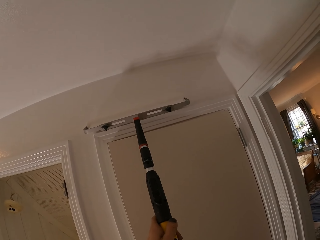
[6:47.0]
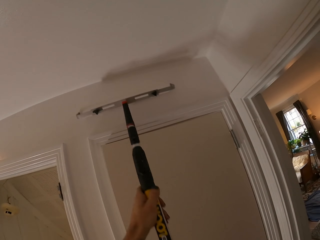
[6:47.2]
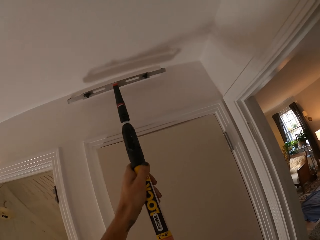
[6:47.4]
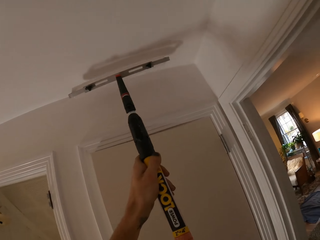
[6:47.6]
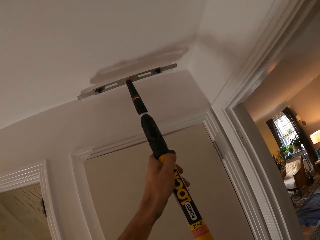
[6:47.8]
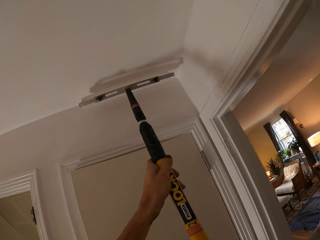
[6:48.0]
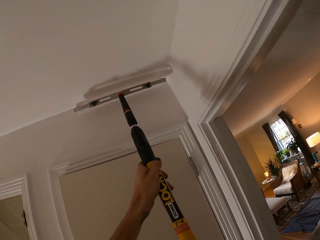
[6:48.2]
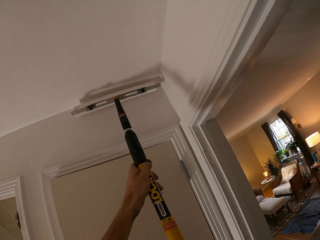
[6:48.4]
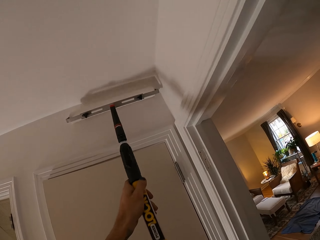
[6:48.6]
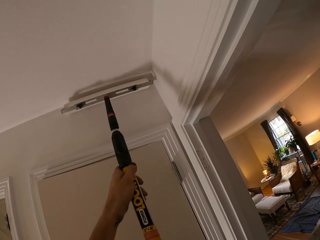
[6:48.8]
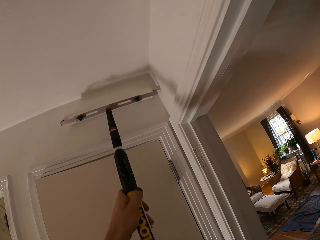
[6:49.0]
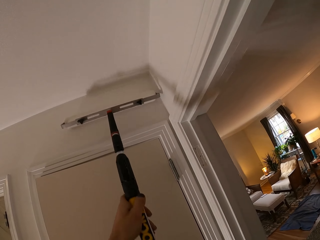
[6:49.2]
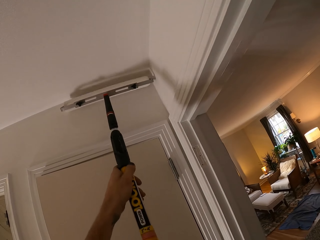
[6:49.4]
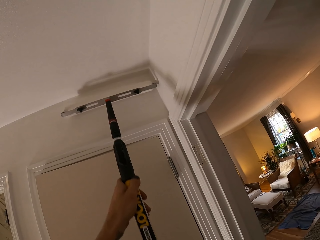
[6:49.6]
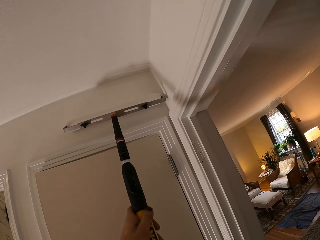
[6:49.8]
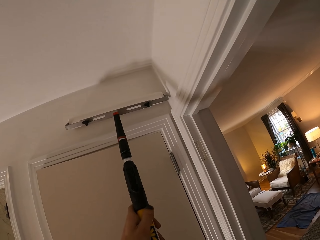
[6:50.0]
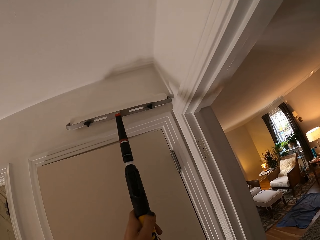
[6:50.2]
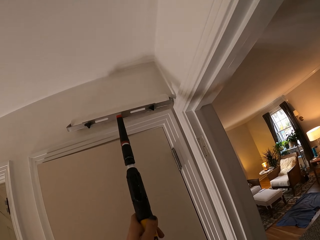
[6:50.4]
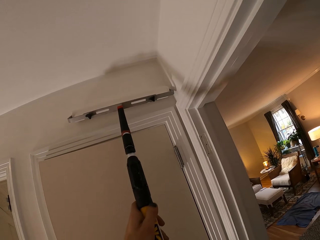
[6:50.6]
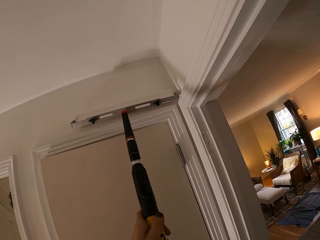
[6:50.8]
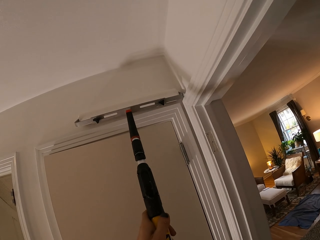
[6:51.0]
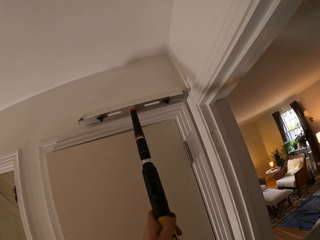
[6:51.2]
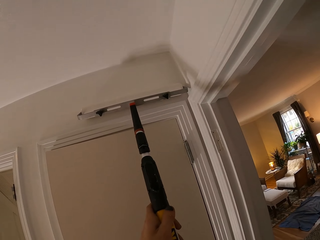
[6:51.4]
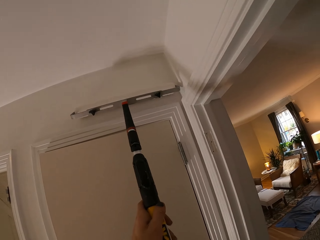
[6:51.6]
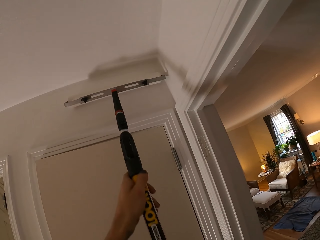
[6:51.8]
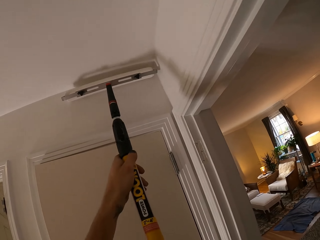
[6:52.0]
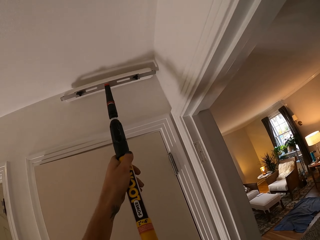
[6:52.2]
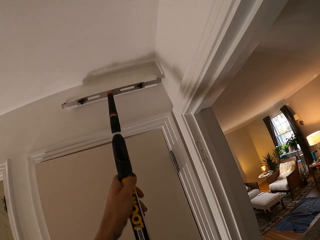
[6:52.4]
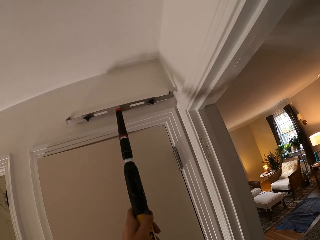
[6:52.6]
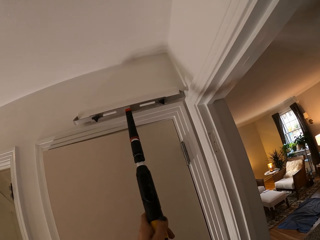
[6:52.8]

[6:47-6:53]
The camera wearer moves right.

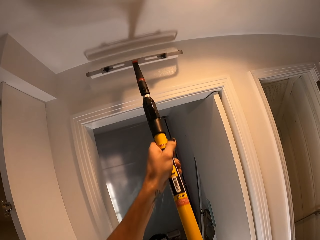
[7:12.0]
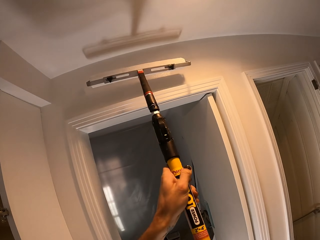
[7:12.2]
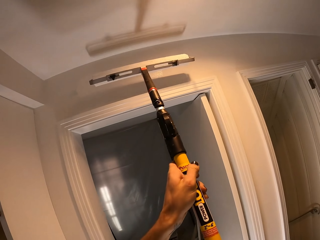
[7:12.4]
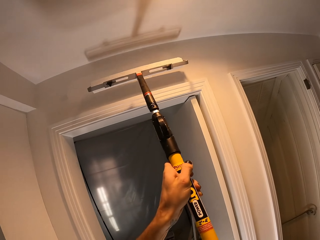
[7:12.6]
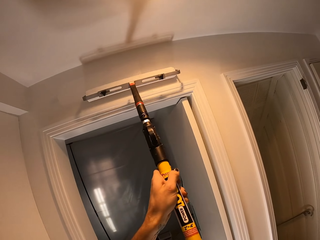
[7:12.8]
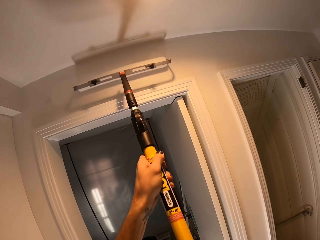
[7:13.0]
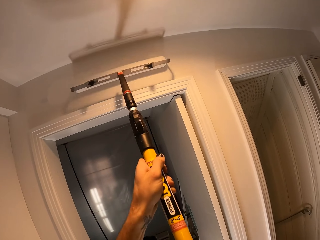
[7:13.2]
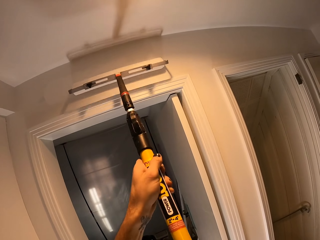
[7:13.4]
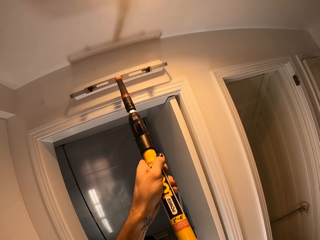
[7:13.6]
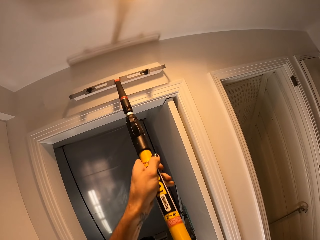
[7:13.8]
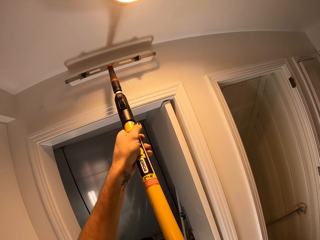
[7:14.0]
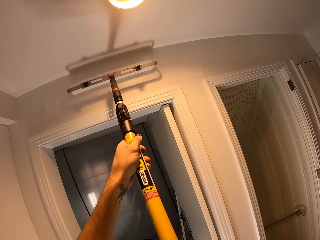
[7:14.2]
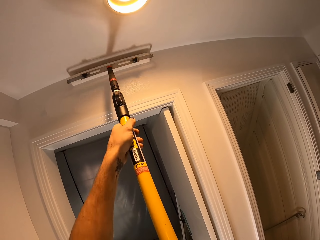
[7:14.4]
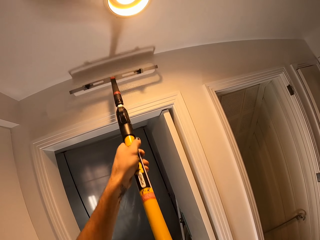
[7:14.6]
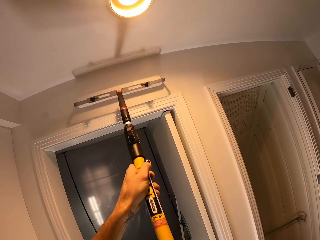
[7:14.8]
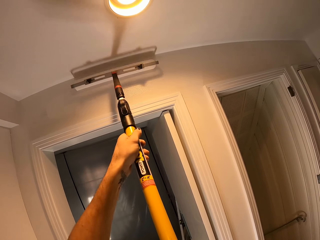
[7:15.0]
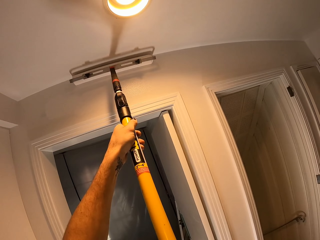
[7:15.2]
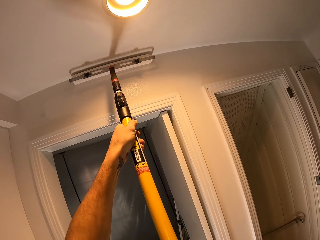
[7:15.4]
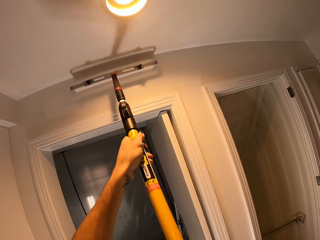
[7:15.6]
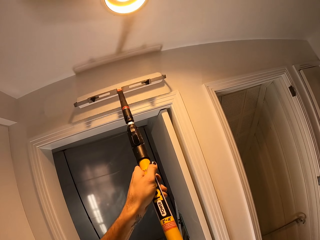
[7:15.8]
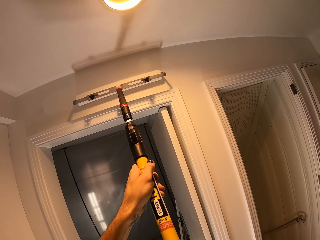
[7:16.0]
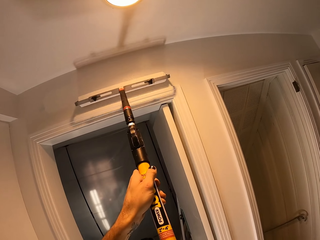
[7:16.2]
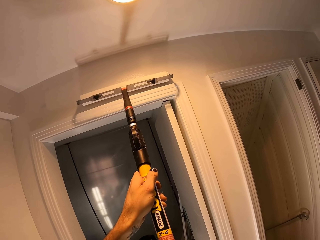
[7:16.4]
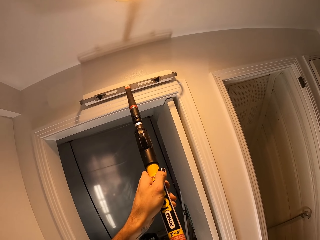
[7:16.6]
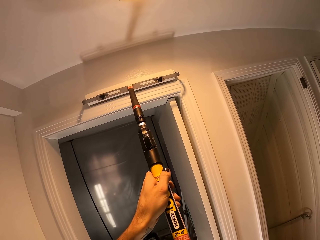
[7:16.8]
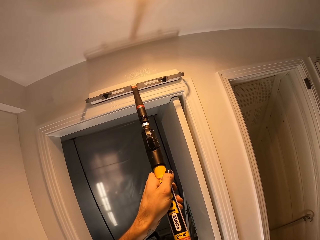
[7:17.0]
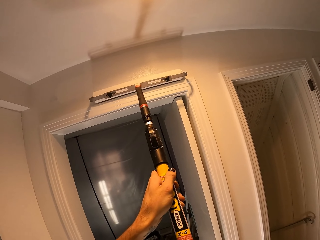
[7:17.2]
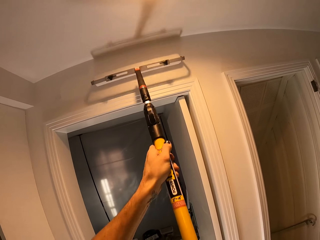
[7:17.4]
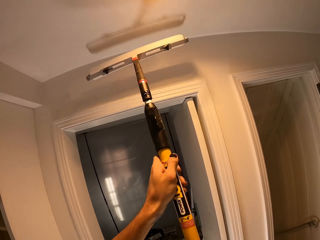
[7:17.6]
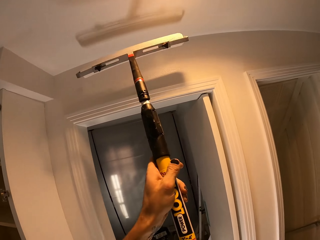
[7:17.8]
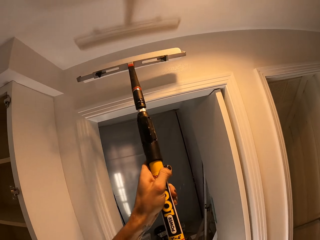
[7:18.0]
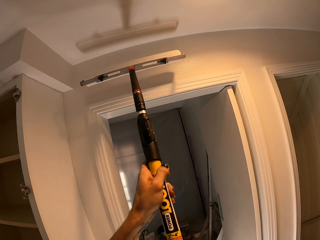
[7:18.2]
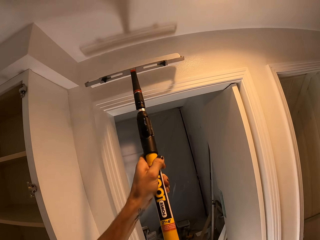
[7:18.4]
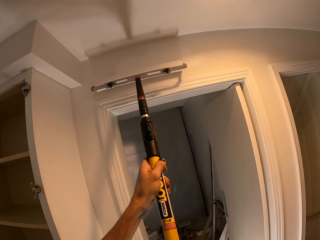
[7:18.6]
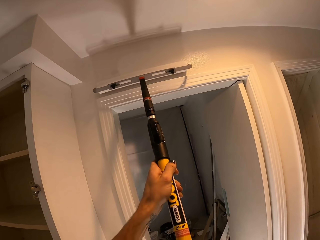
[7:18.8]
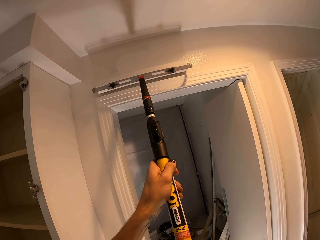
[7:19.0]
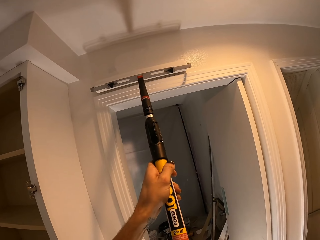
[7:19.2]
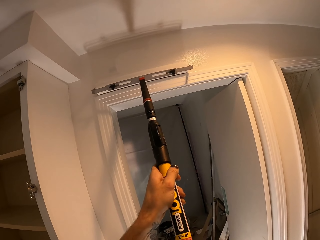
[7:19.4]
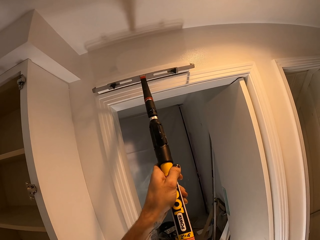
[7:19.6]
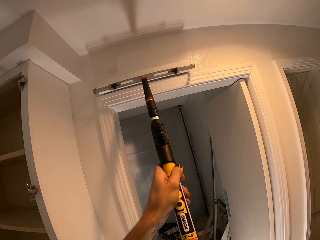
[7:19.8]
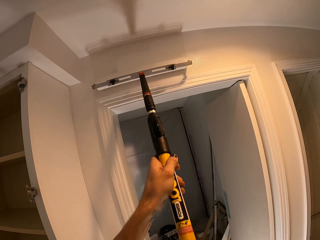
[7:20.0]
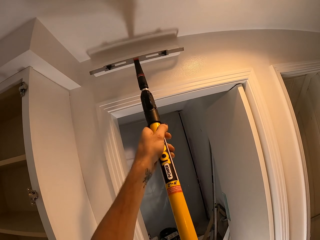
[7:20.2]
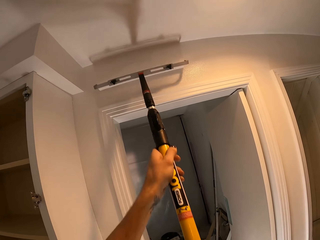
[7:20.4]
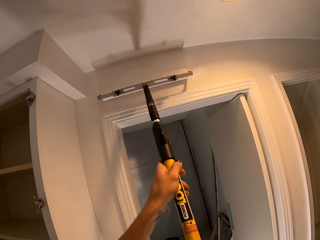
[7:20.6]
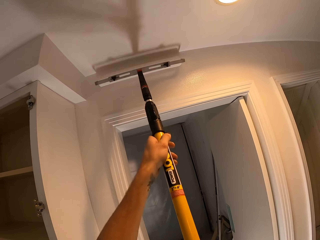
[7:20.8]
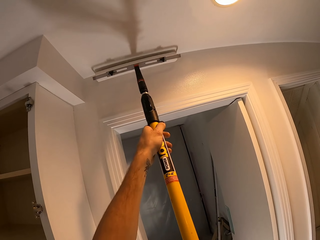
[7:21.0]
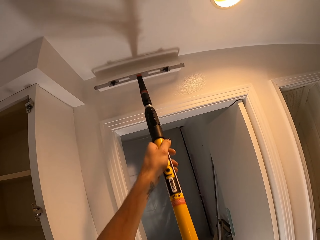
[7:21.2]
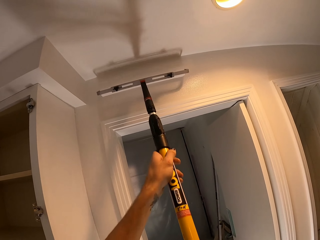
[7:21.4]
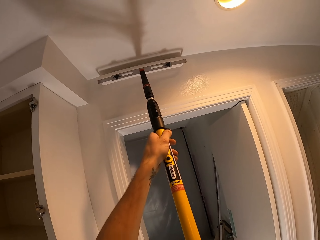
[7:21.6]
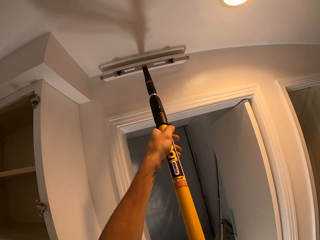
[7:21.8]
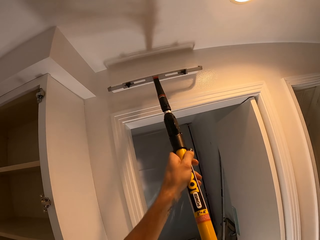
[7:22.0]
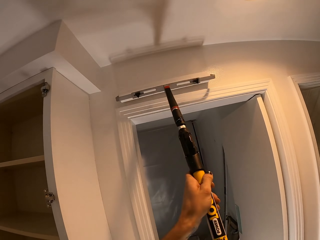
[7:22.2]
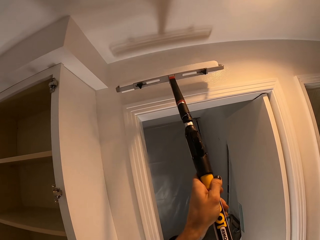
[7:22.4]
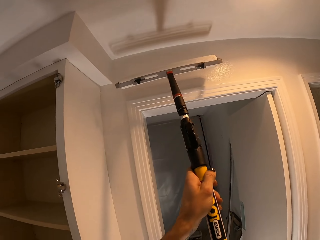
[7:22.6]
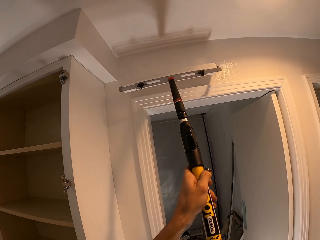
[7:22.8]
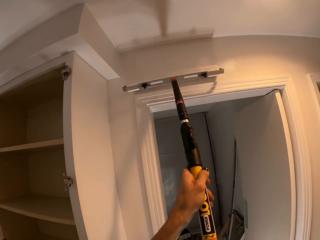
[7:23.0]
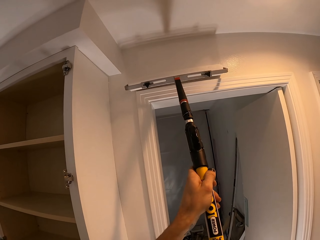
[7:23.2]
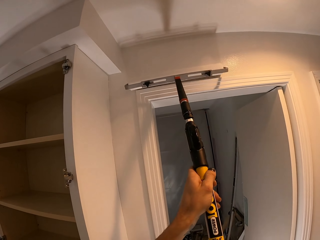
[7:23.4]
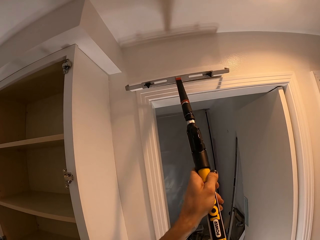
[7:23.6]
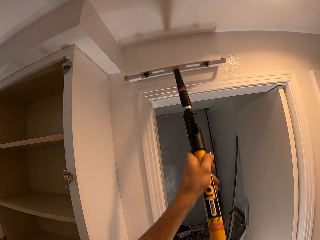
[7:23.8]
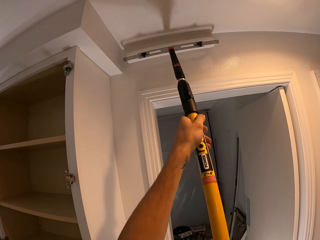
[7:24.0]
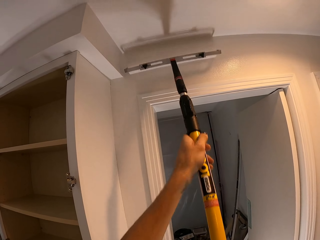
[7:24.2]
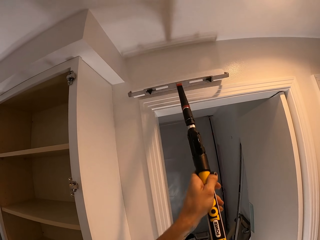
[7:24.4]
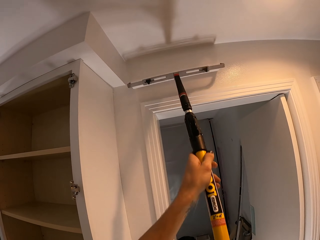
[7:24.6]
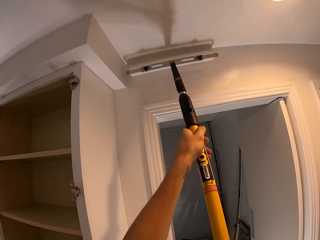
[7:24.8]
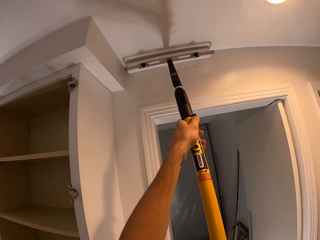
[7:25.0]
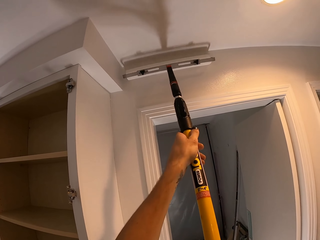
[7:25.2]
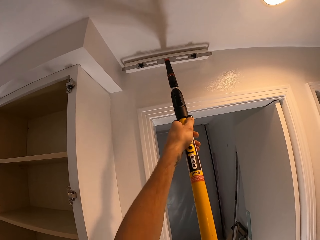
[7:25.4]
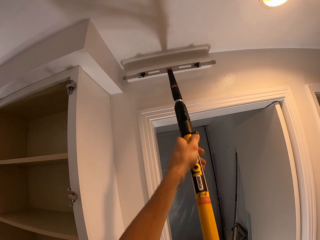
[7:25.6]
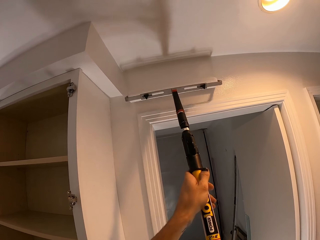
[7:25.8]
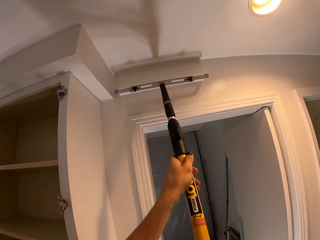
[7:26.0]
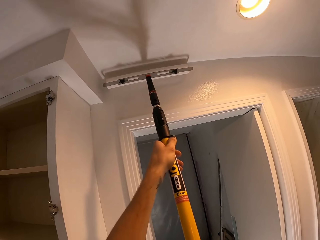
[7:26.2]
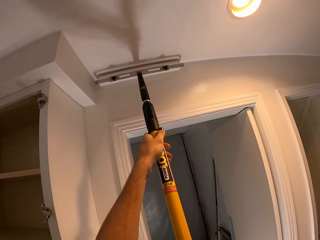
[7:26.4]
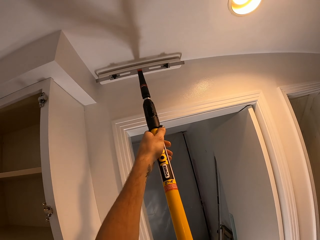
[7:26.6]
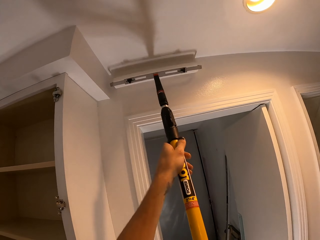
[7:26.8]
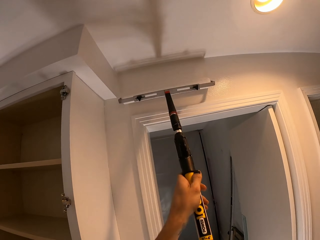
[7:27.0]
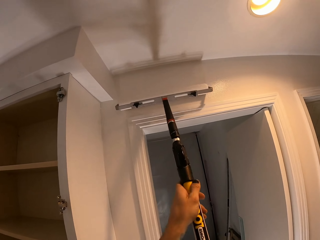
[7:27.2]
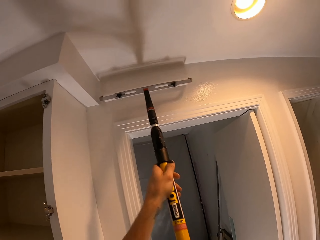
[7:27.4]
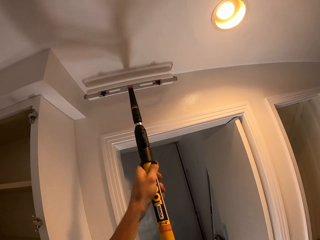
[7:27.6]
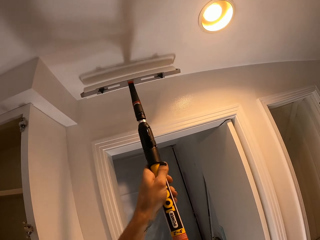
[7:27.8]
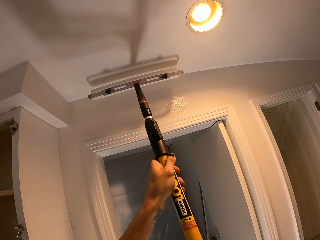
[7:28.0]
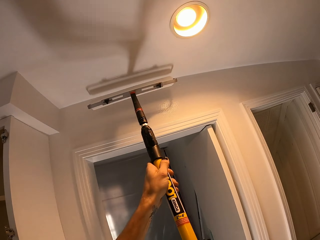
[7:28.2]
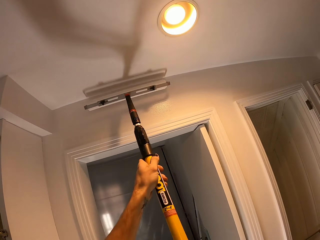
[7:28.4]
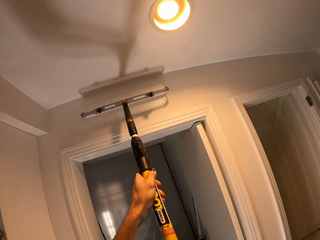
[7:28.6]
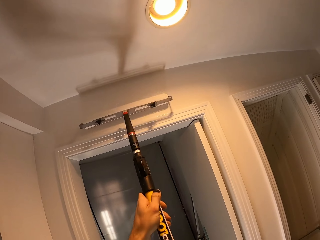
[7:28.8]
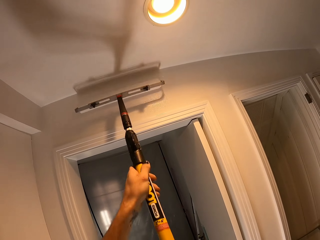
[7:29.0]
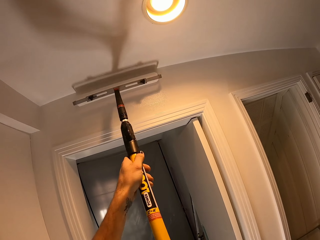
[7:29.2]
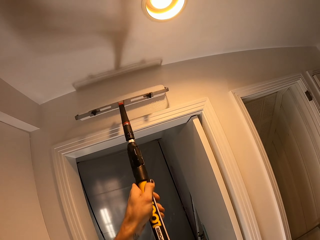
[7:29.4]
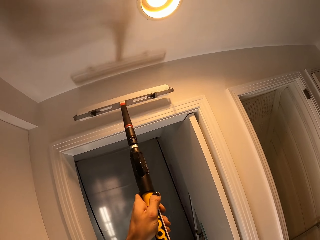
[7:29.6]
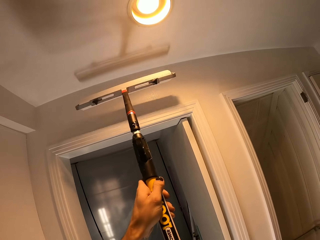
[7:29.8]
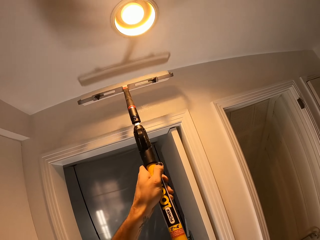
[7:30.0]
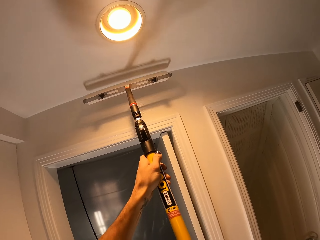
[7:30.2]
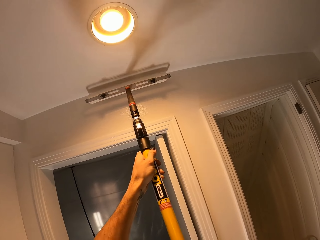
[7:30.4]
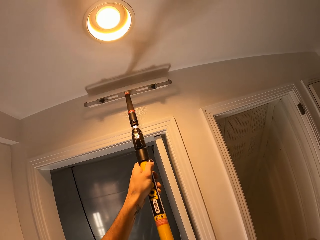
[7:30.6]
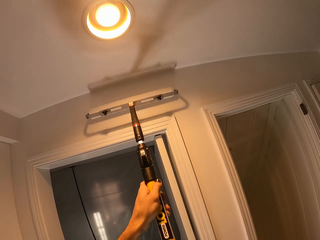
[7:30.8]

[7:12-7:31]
The camera wearer moves right. They move left. They move left again. They move right.
